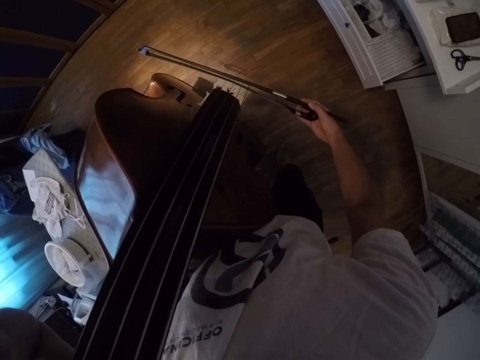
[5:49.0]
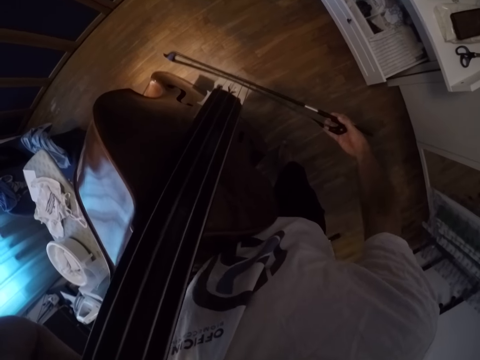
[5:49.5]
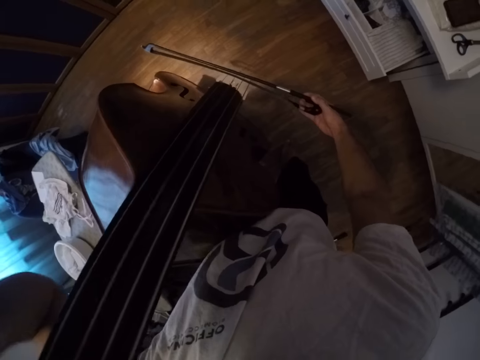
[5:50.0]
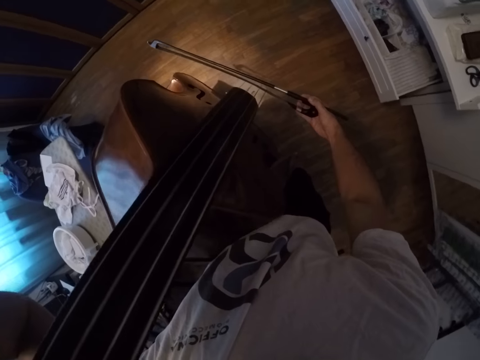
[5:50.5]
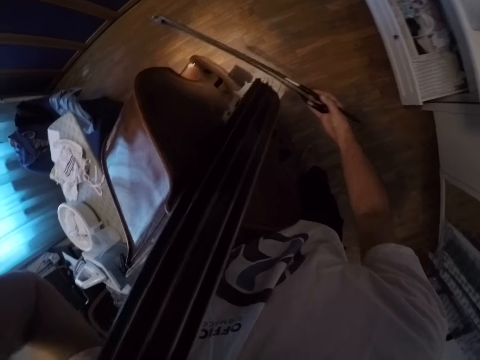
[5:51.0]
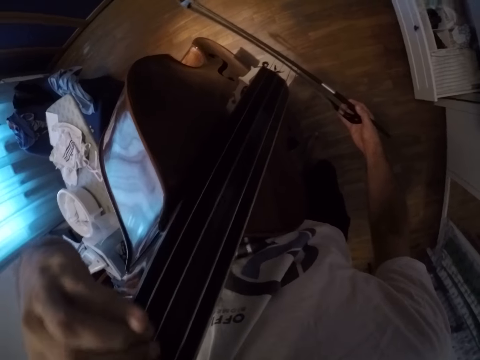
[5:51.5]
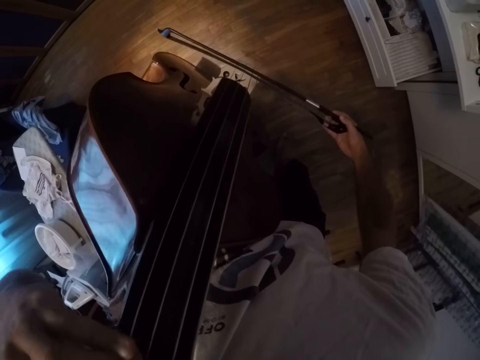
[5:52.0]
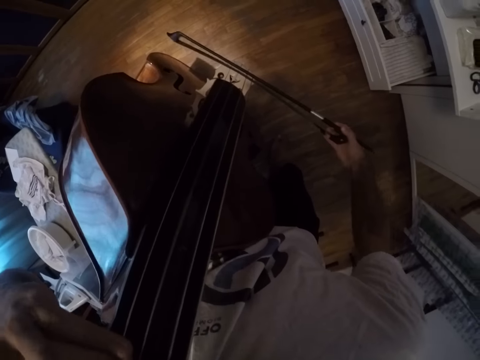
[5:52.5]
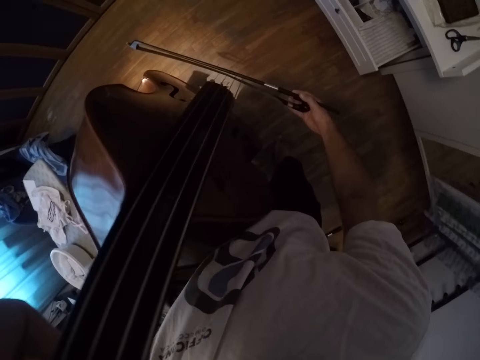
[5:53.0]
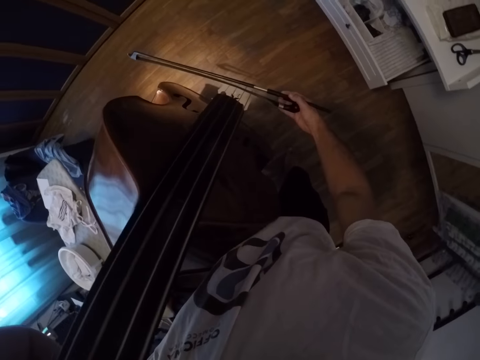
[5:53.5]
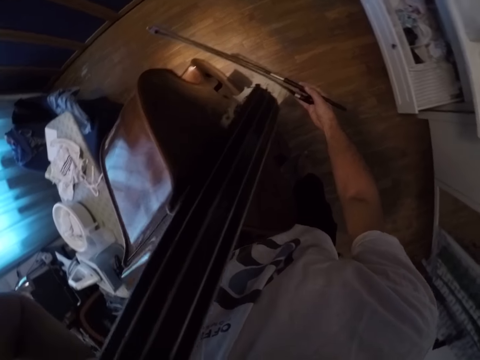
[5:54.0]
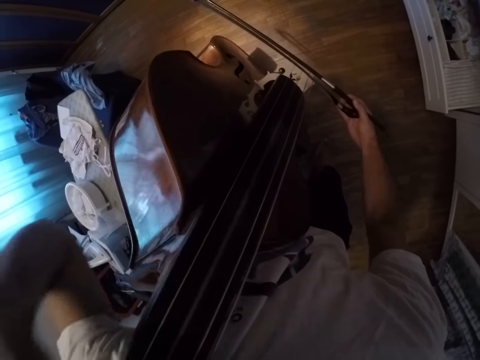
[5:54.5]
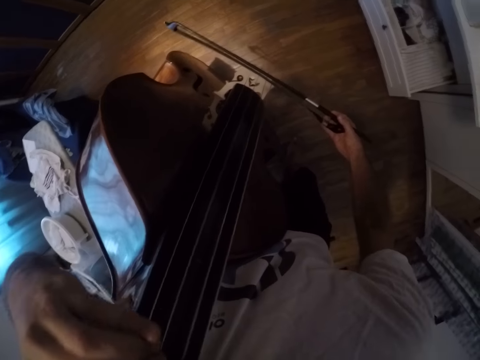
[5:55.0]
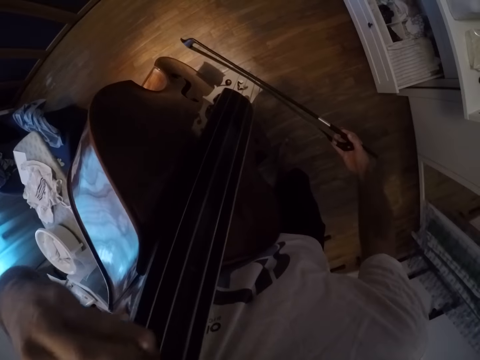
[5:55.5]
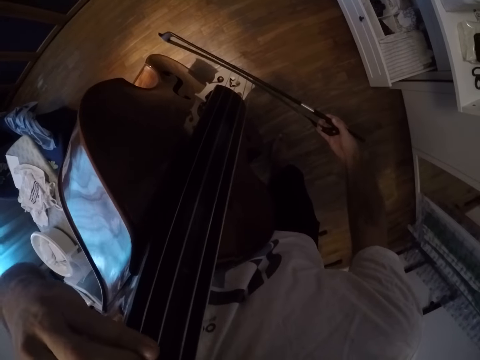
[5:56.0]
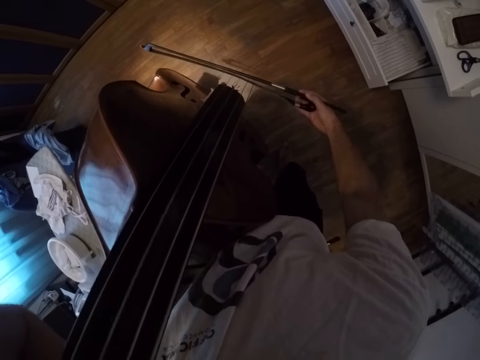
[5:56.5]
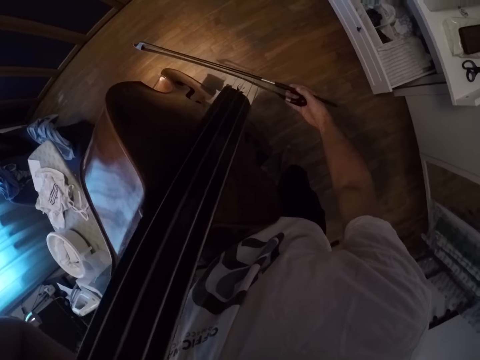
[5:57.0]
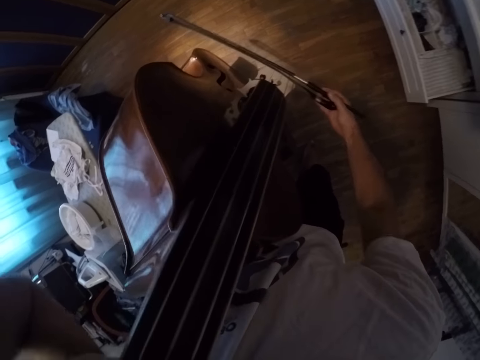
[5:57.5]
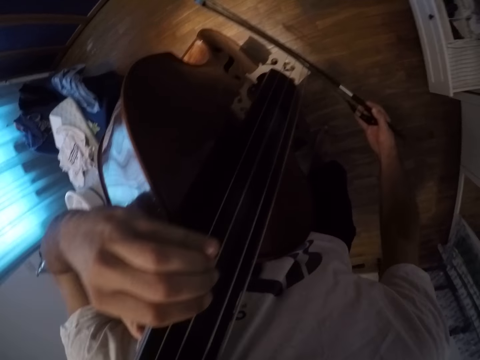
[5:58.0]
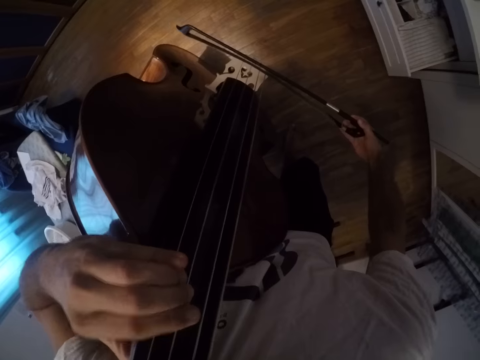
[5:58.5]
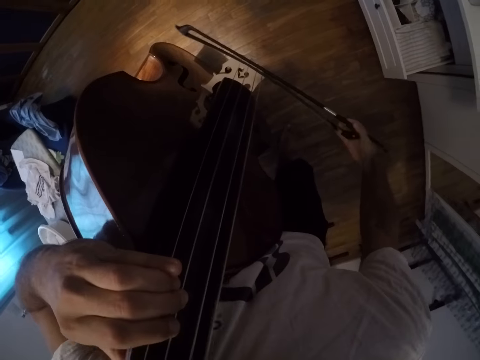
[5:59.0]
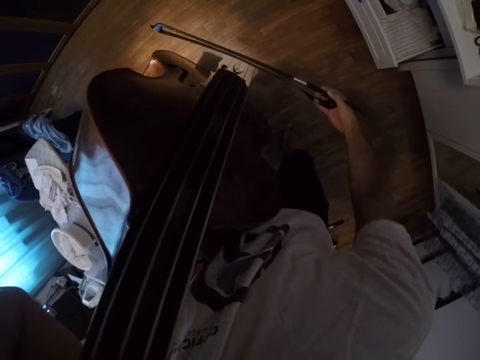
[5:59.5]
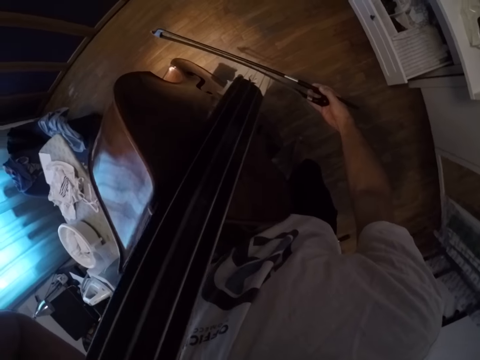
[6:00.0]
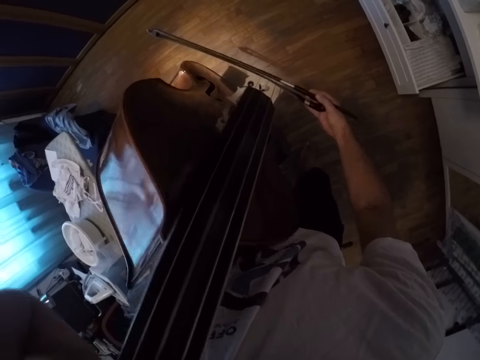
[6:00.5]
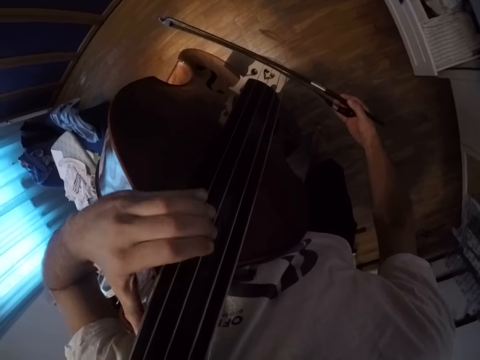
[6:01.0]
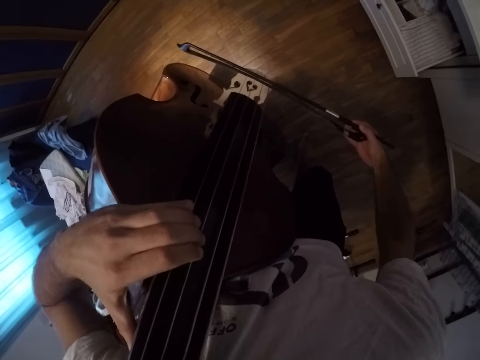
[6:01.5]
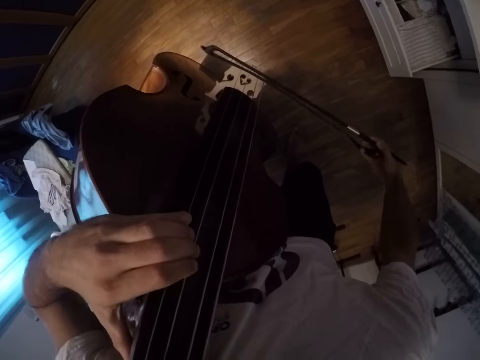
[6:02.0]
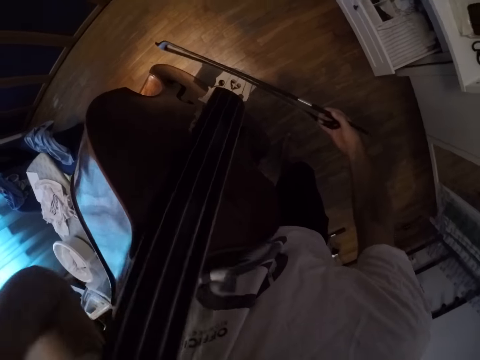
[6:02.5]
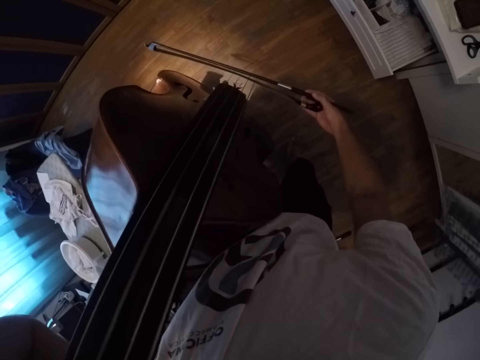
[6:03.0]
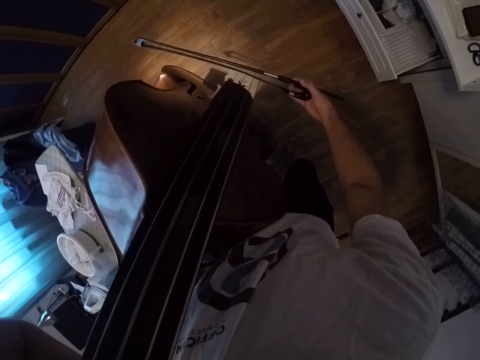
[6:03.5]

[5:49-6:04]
The camera wearer presses the violin. They play the violin.

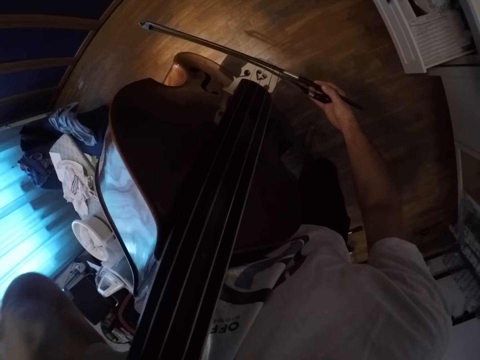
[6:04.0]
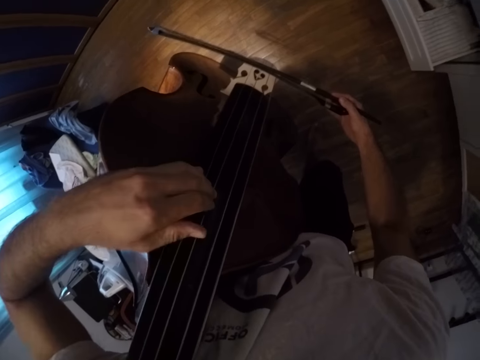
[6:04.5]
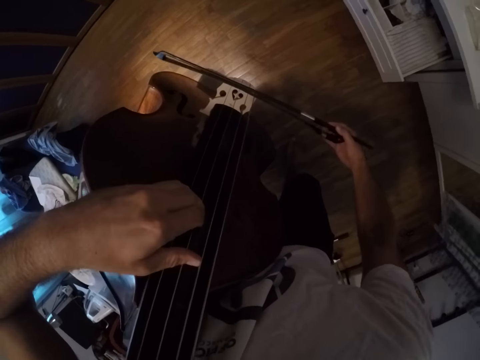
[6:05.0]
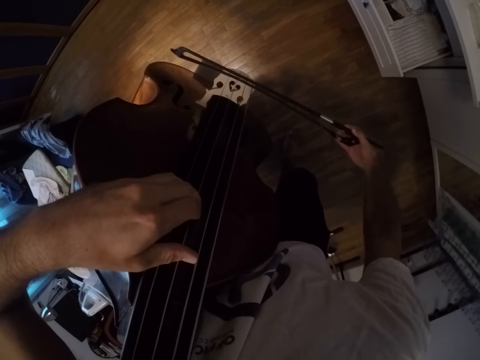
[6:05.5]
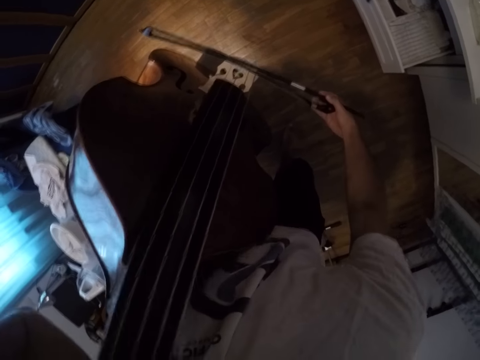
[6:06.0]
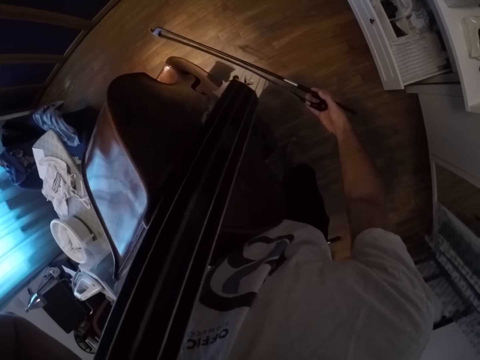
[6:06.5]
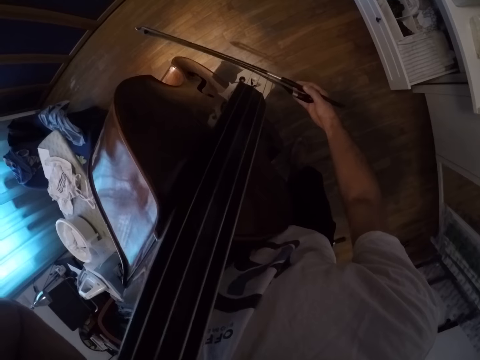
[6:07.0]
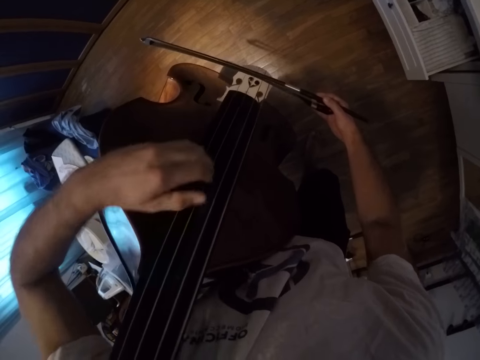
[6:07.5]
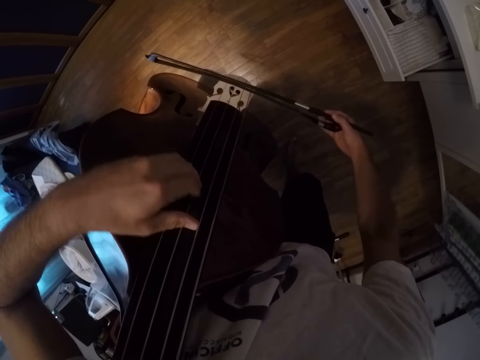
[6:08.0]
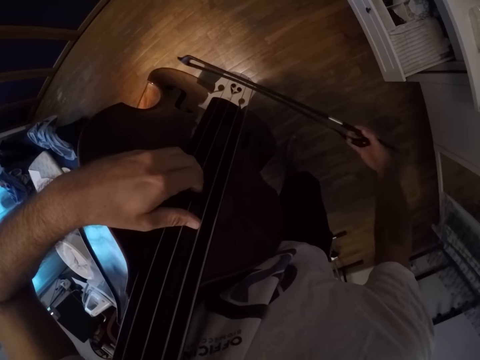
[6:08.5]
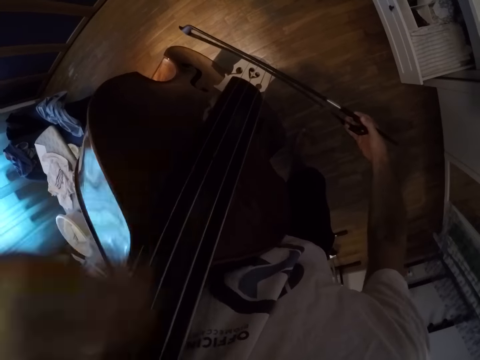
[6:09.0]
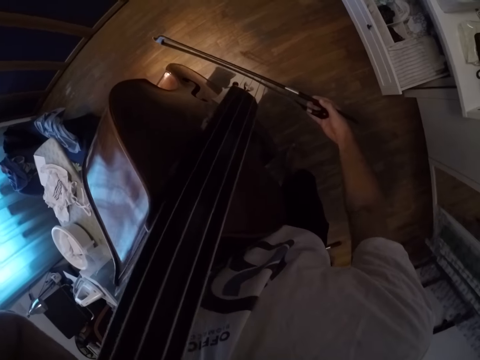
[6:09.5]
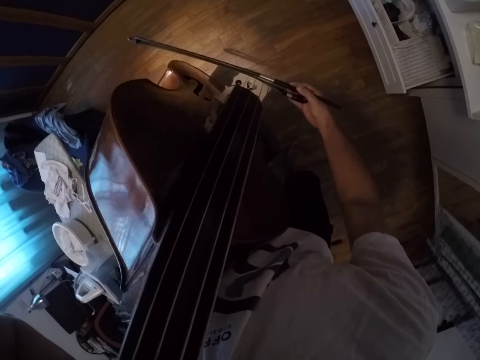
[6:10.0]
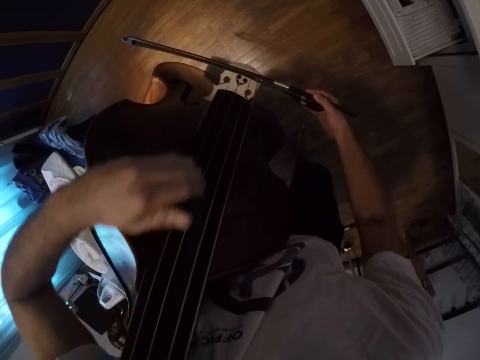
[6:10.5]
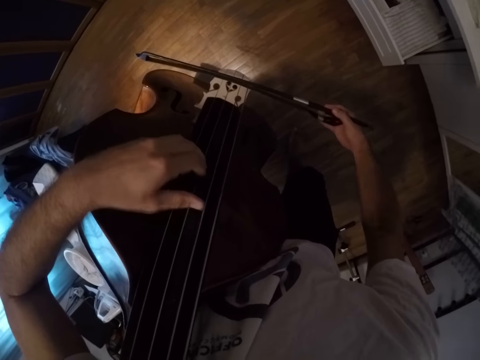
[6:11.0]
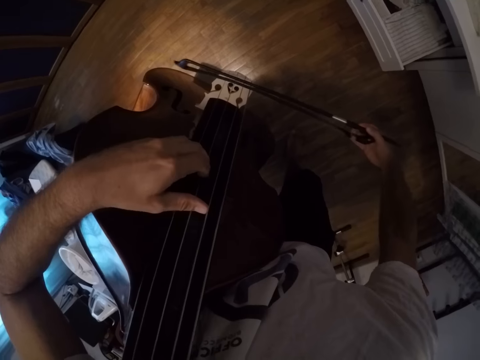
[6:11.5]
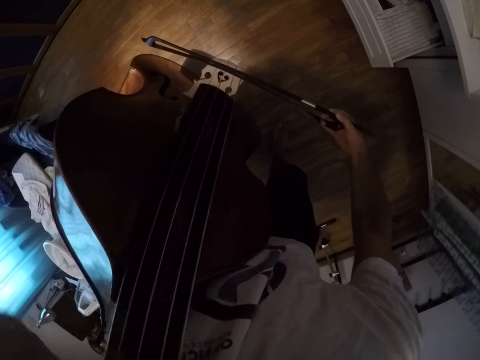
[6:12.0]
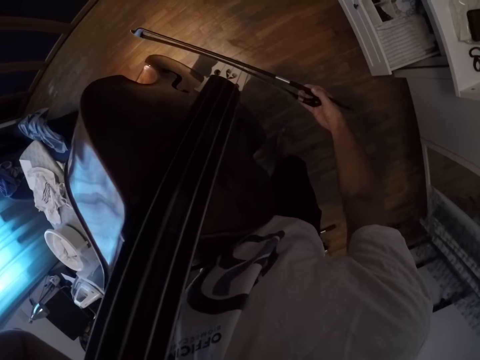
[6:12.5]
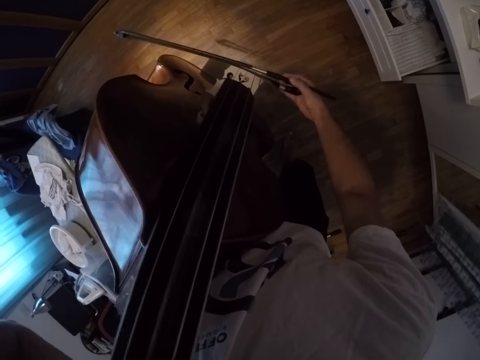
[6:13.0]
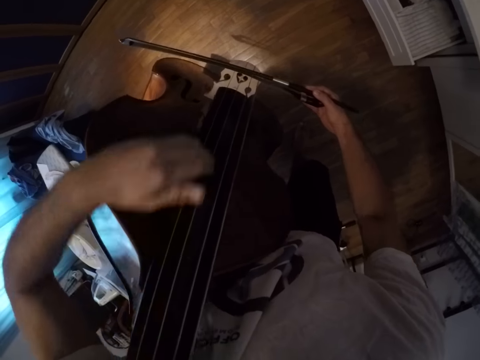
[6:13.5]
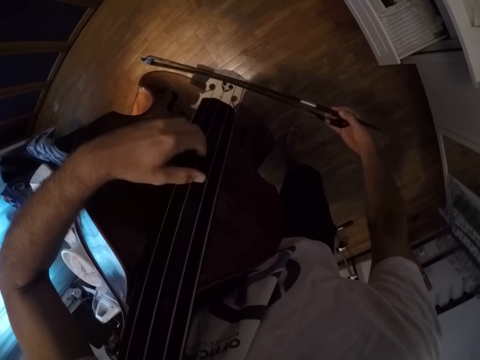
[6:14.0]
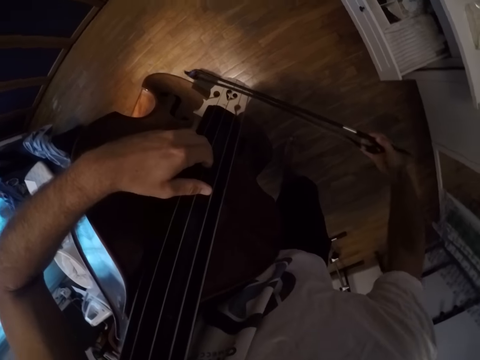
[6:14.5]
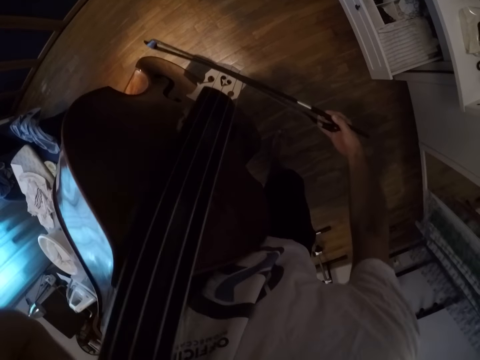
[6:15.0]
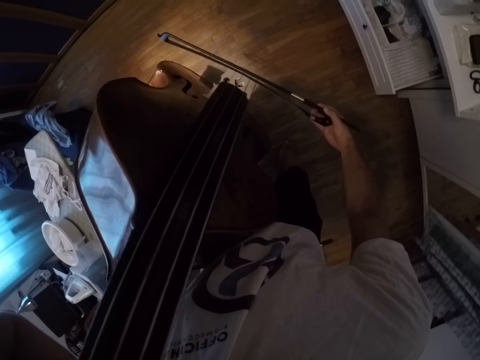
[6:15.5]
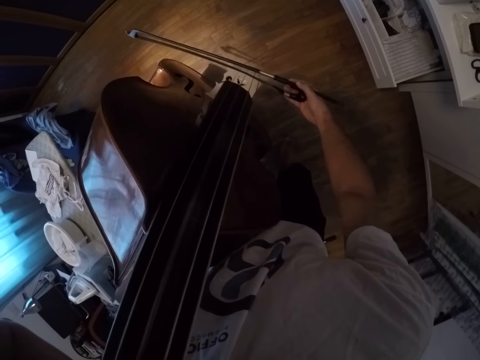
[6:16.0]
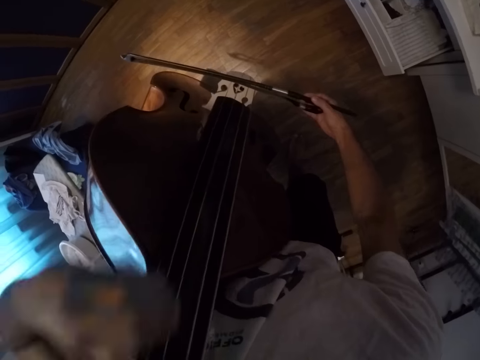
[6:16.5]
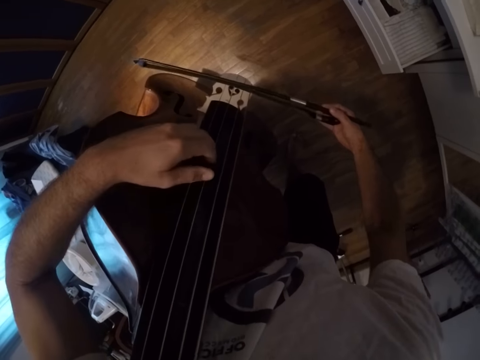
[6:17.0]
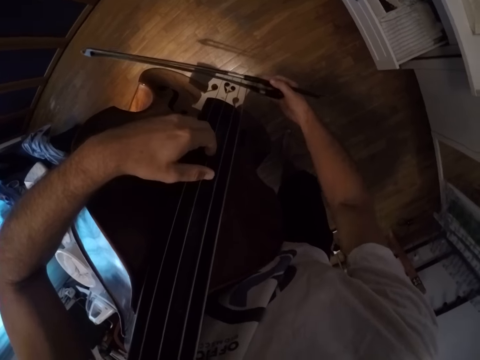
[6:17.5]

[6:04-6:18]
The camera wearer presses the violin.
